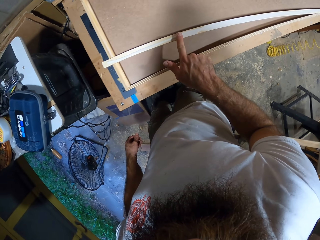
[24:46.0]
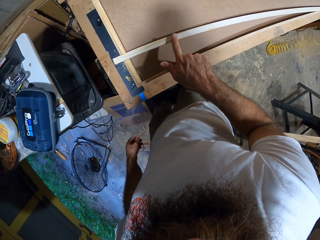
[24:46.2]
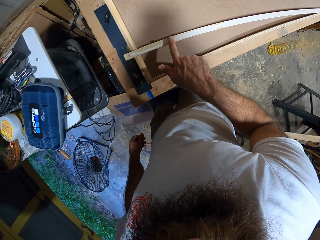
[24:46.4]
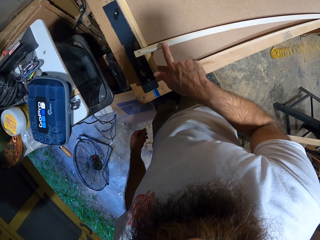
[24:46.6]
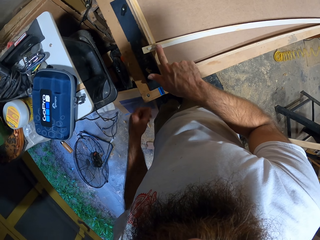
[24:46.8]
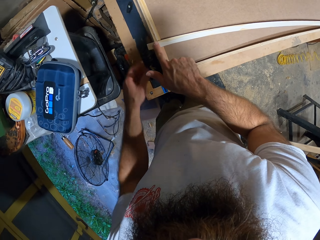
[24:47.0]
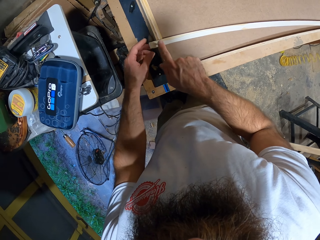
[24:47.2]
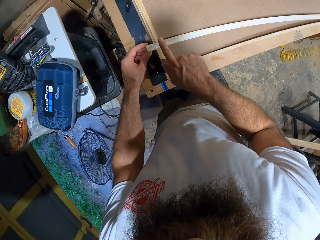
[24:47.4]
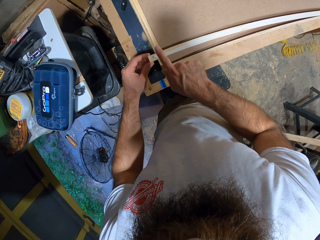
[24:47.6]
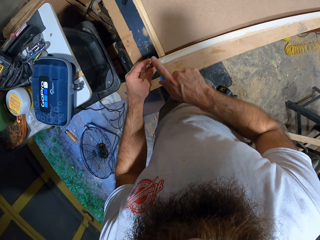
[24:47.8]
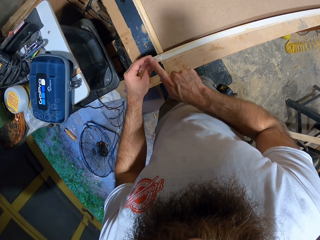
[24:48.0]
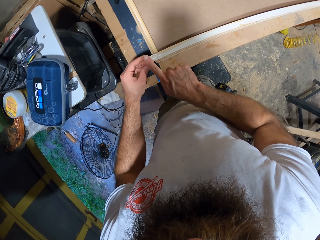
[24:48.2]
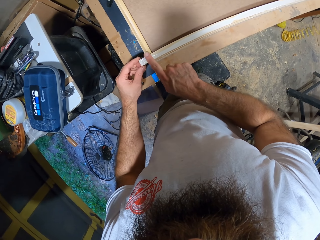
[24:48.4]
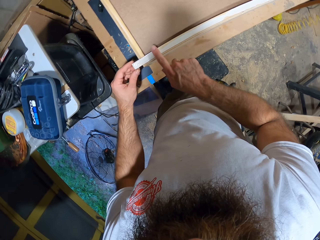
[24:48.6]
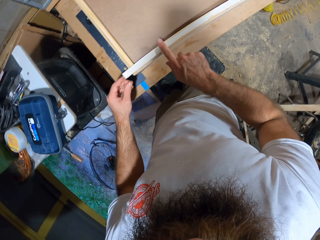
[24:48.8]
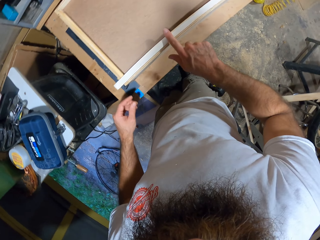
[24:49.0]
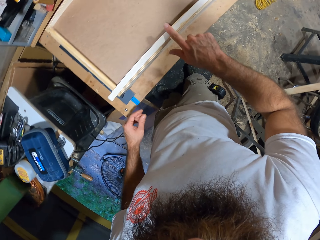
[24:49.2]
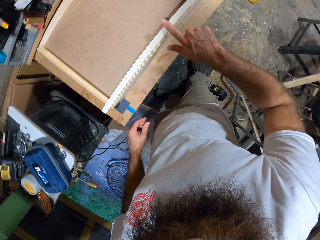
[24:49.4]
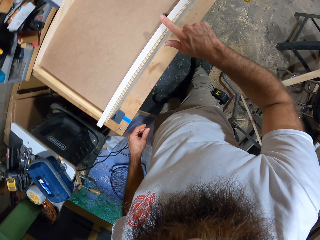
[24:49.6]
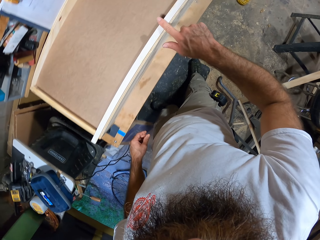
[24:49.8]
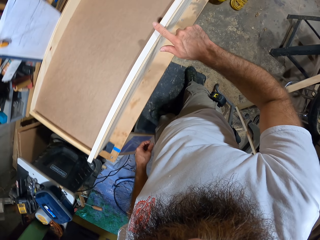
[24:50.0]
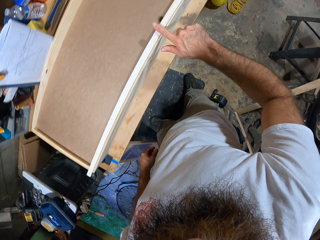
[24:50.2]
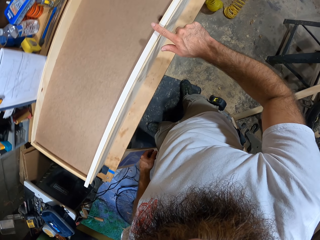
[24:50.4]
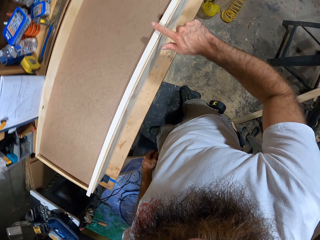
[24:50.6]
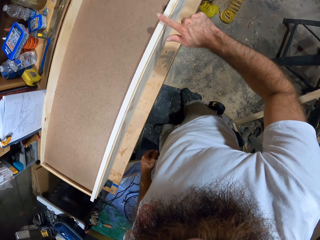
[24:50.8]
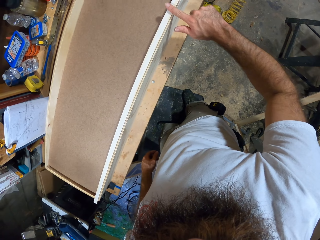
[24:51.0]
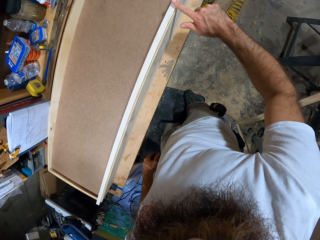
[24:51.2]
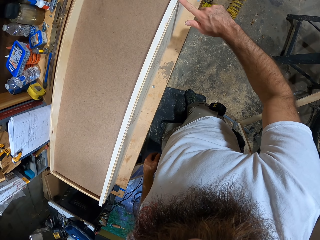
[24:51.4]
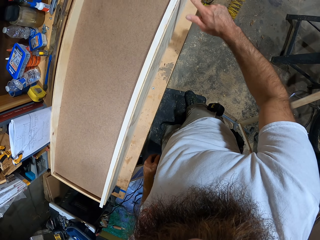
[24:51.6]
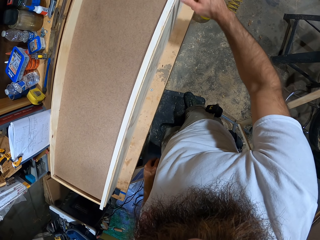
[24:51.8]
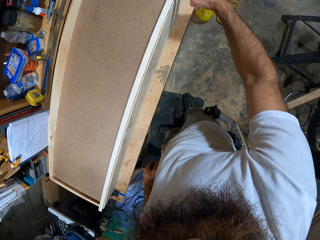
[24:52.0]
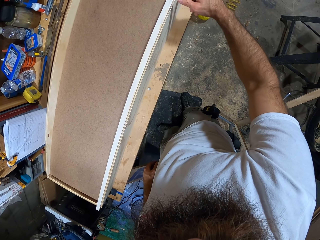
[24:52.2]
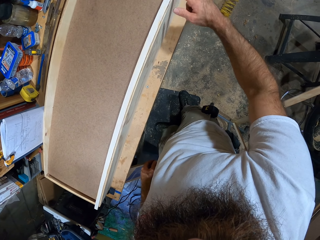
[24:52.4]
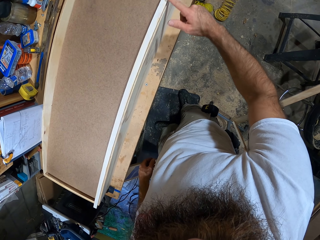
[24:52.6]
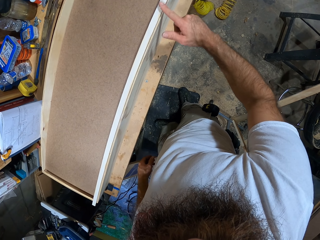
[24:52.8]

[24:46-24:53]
The camera wearer moves the plywood with his left hand. He spreads the adhesive on the plywood with his right hand.

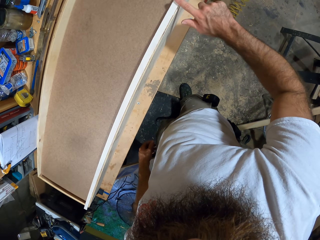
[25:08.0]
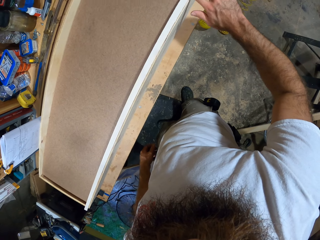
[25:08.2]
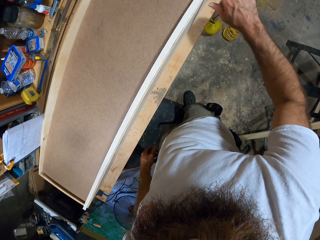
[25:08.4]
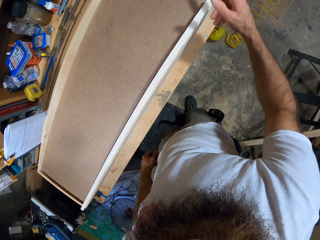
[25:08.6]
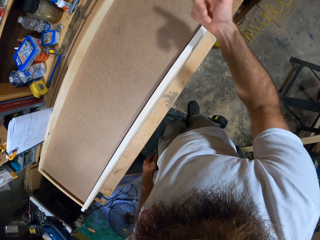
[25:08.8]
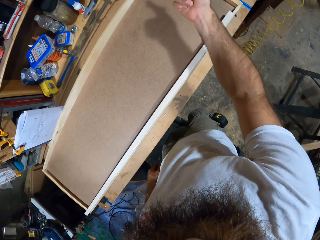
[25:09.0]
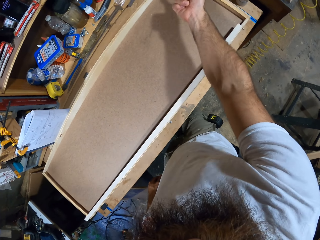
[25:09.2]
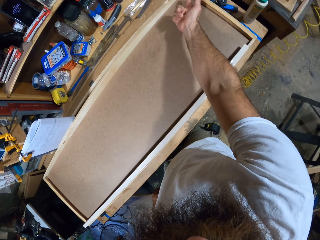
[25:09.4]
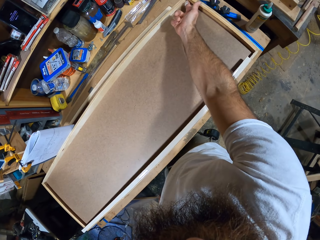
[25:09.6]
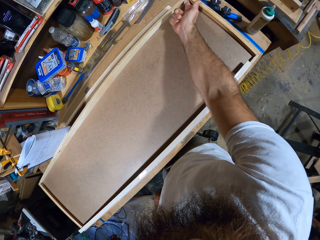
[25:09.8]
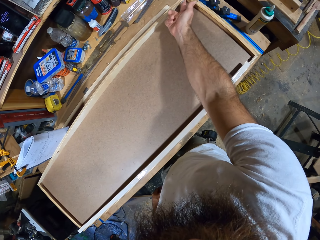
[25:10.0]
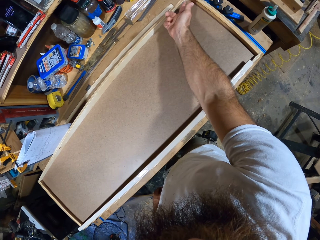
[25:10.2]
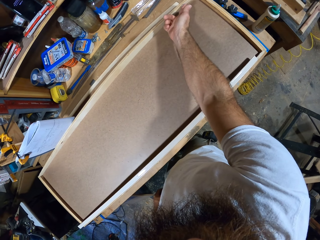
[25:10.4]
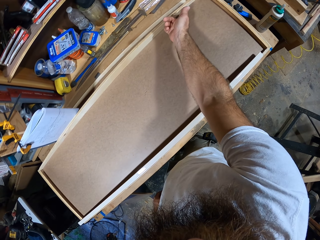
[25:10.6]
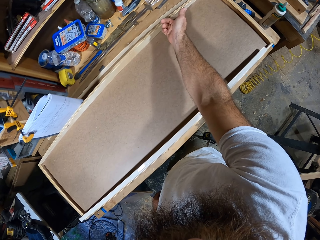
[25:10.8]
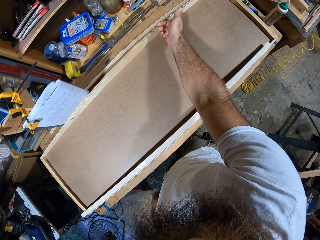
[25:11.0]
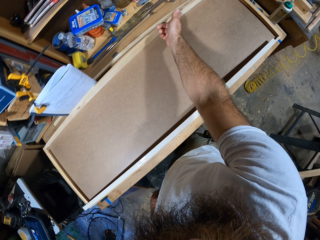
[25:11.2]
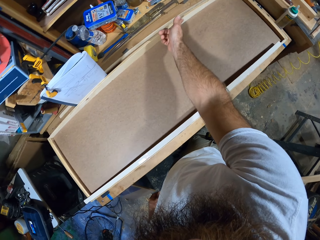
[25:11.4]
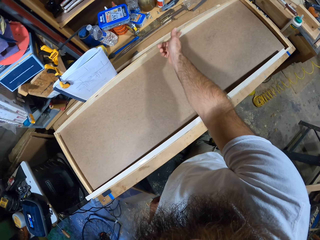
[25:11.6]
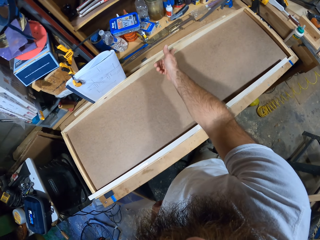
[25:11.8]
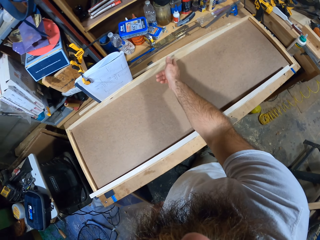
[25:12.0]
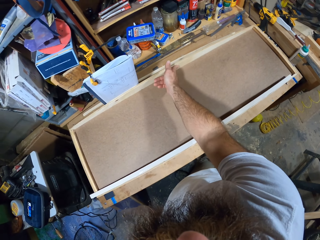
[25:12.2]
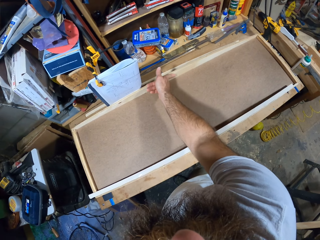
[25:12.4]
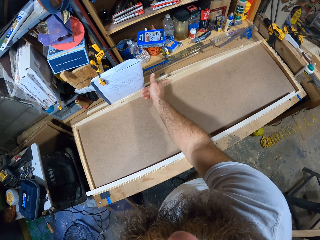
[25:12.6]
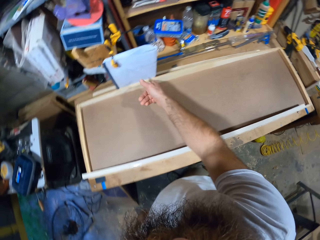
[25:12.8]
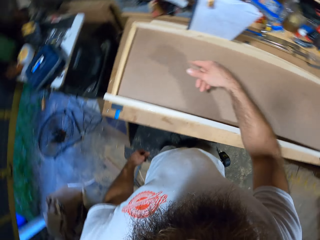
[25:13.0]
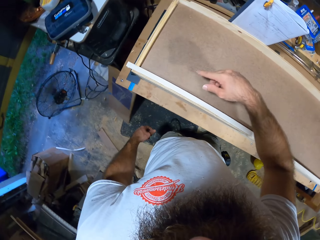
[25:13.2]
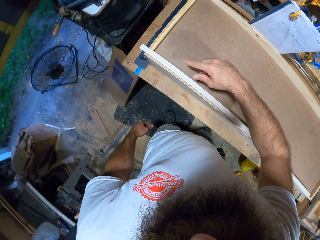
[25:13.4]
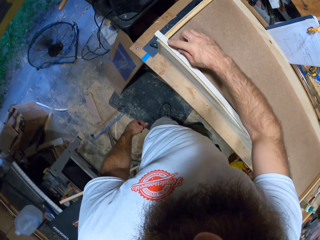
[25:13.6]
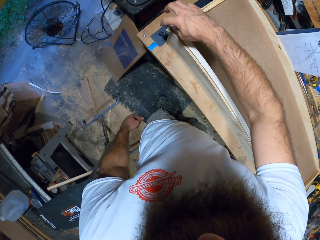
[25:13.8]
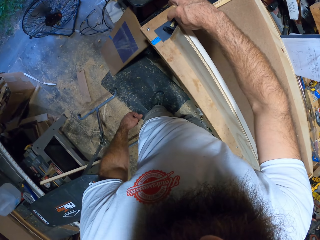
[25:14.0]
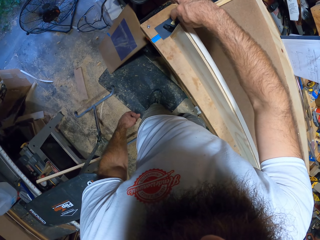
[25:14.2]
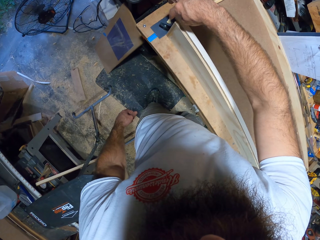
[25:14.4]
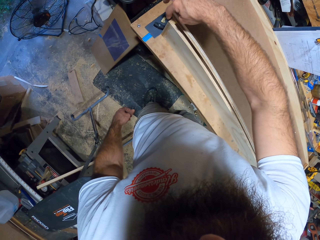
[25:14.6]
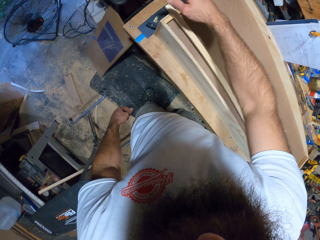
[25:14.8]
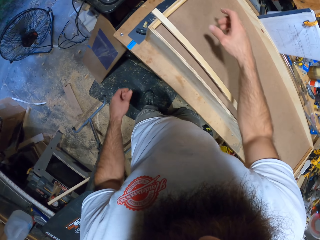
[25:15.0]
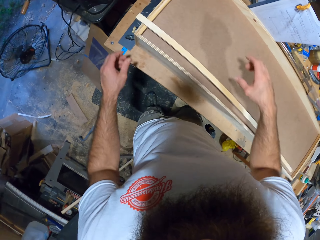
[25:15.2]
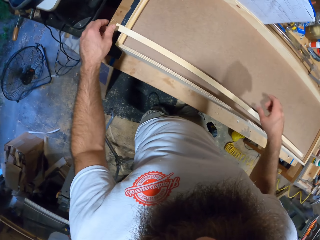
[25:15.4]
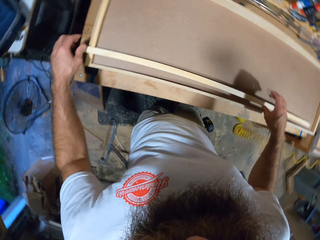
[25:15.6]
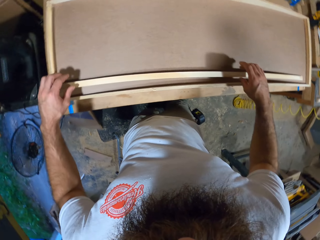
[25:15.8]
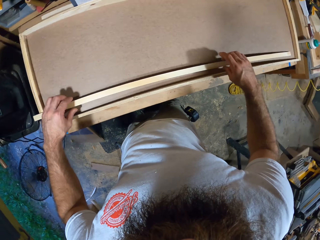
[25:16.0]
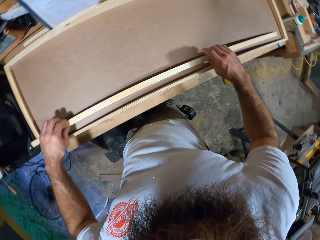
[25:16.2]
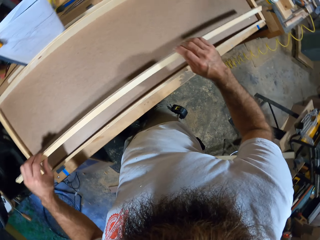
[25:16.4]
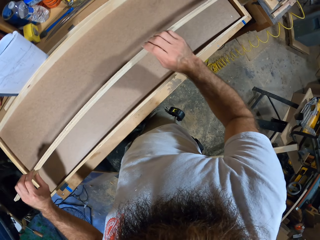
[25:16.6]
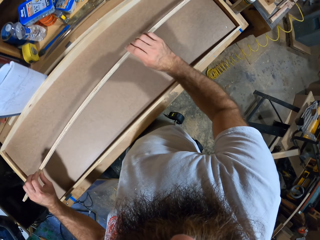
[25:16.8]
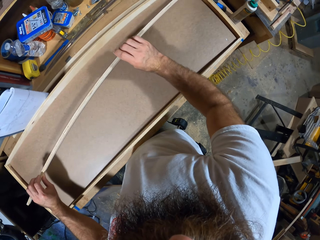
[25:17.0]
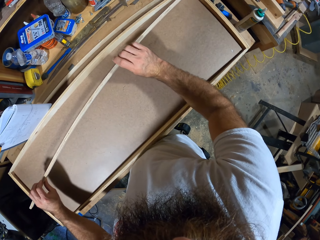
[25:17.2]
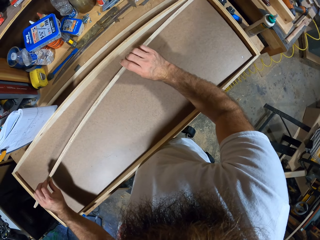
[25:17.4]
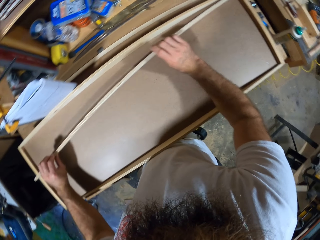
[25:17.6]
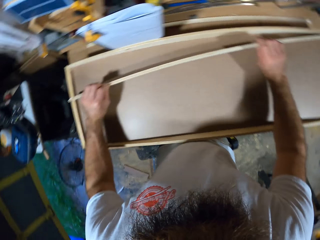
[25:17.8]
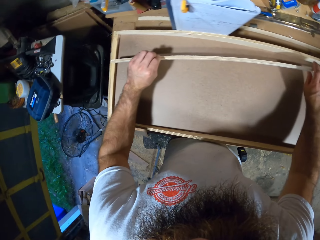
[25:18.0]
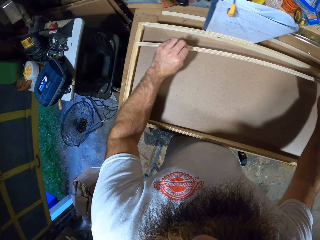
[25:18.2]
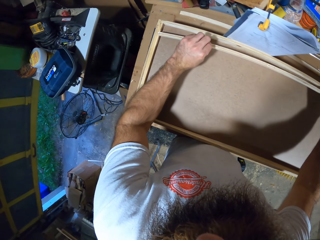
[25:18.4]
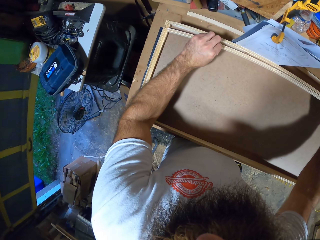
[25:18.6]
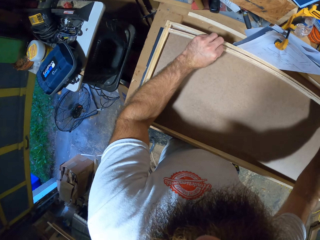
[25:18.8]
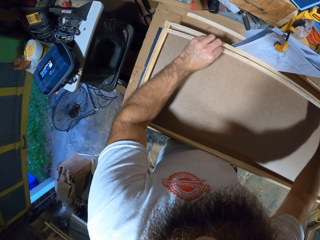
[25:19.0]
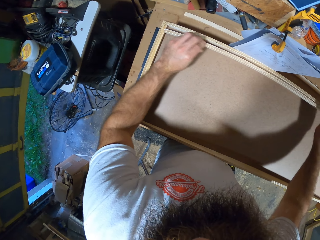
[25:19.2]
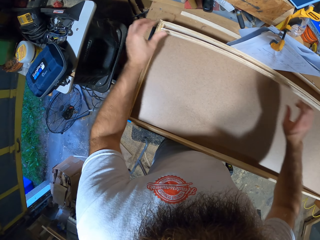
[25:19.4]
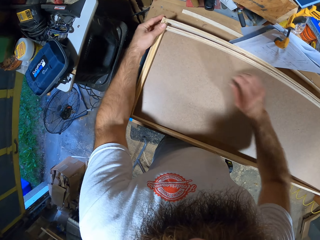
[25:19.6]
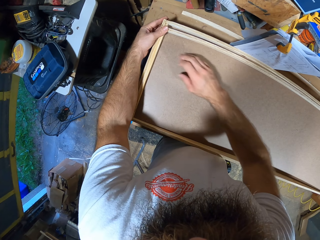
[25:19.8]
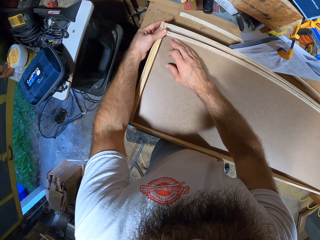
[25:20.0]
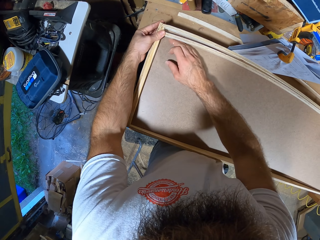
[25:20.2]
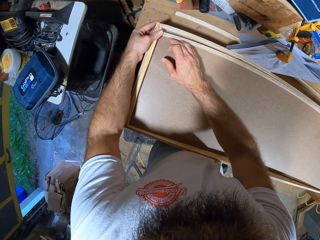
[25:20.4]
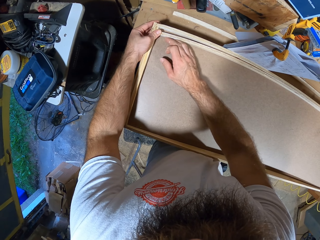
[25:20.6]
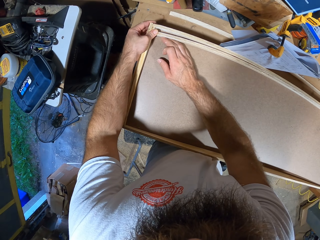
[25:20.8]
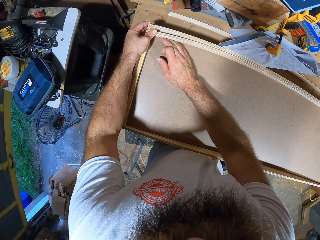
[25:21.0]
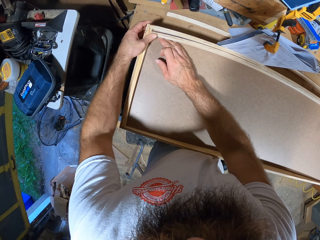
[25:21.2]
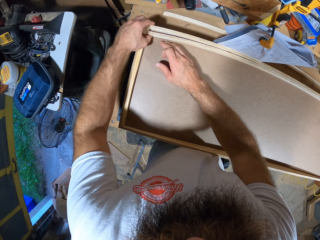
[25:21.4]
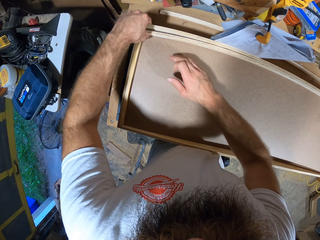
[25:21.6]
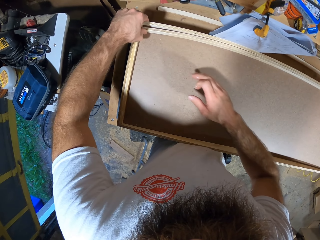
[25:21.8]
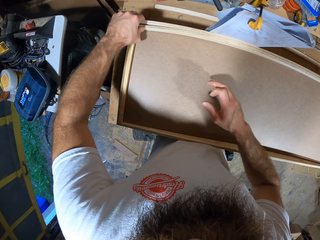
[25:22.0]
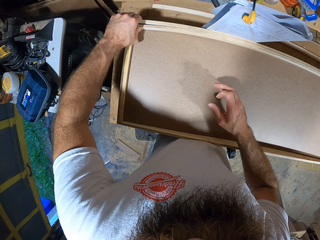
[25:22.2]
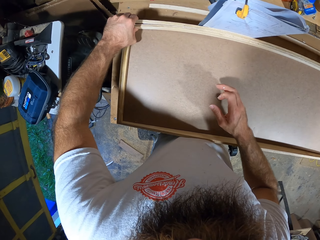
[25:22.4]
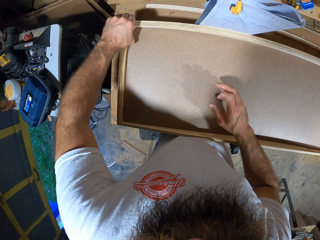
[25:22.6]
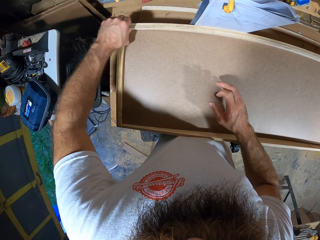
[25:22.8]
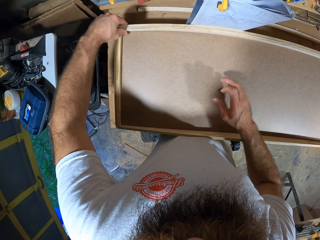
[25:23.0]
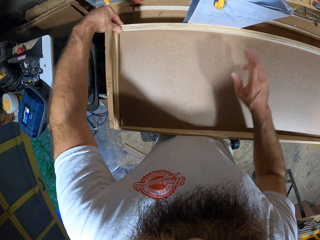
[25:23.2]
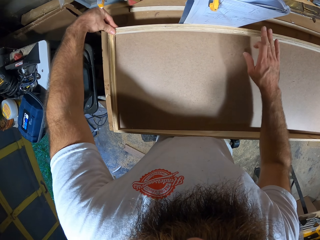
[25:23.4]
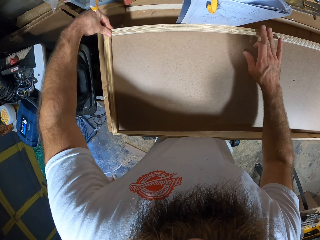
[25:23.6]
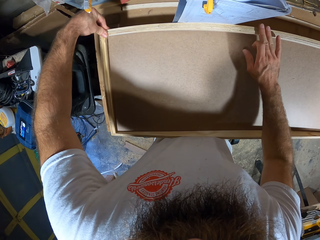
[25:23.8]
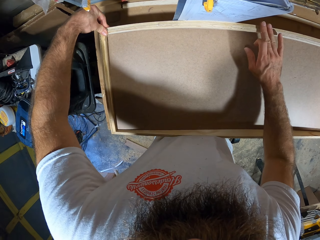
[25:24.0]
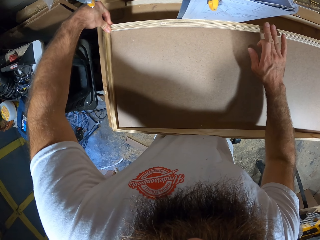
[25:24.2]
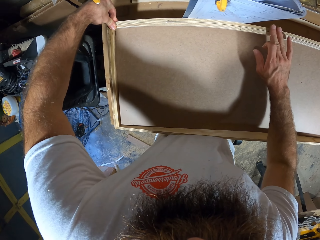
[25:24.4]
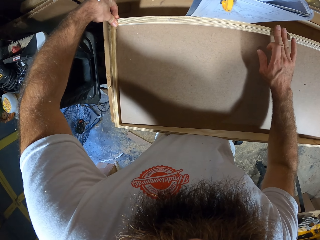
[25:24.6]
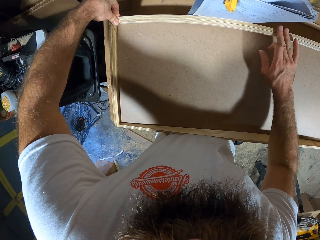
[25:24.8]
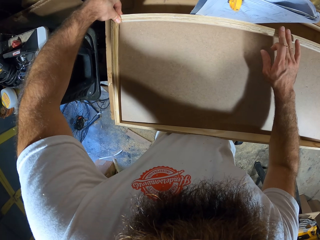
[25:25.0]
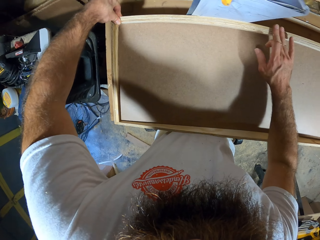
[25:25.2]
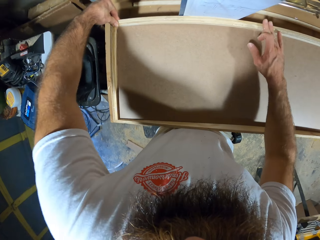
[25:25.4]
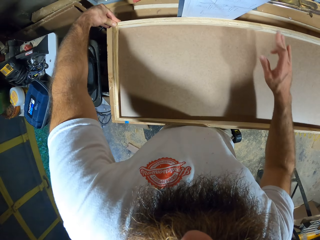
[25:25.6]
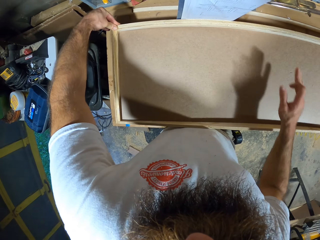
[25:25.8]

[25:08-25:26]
The camera wearer spreads the adhesive on the board or bigger piece of wood with his right hand. He applies the adhesive on the tip of the plywood or smaller piece of wood with his right hand. He picks up the plywood from the board with both hands. He joins the smaller piece of wood to the bigger piece of wood with both hands. He places the plywood on the board with both hands. He glues the plywood to the board with both hands. He glues the plywood to the board with his left hand. He places his right hand on the plywood on the board.
